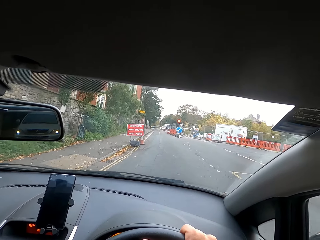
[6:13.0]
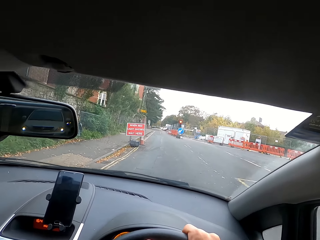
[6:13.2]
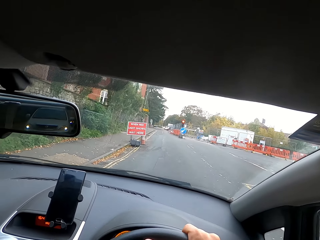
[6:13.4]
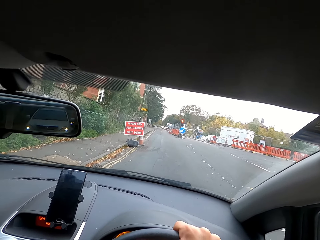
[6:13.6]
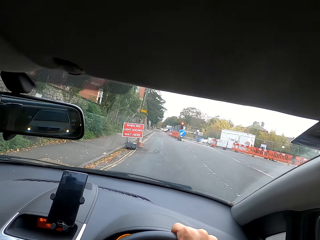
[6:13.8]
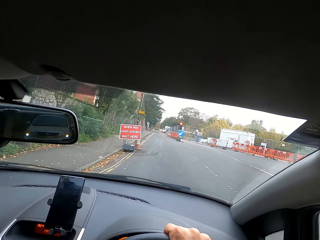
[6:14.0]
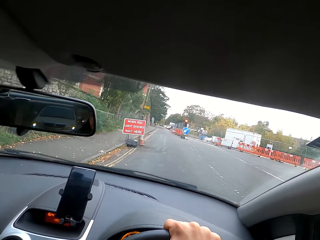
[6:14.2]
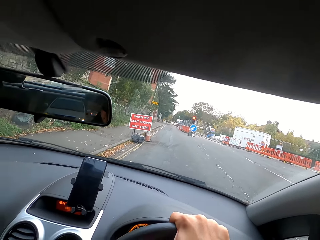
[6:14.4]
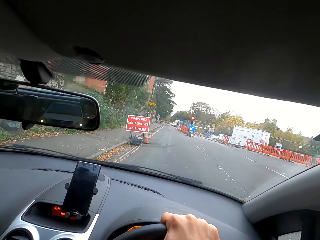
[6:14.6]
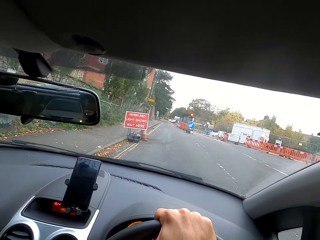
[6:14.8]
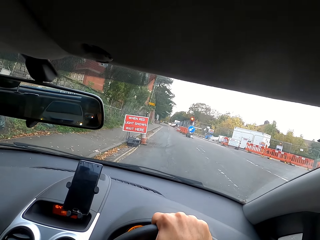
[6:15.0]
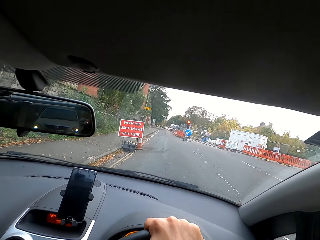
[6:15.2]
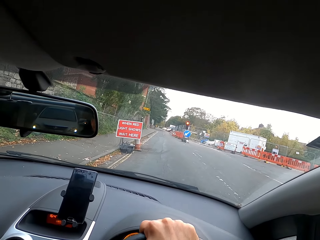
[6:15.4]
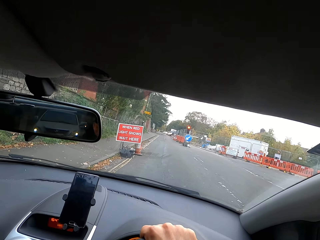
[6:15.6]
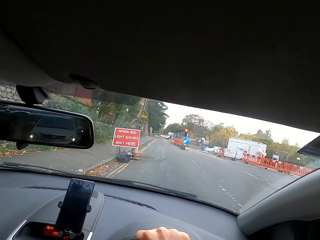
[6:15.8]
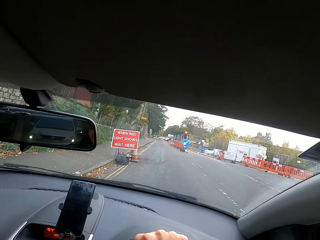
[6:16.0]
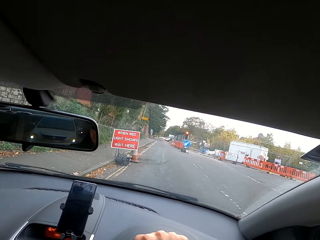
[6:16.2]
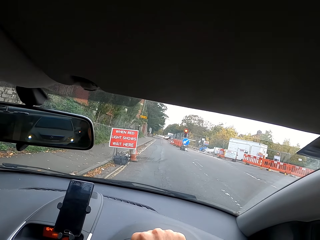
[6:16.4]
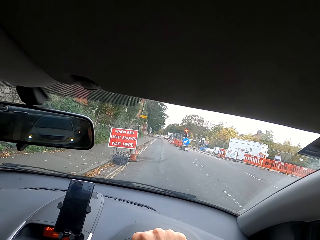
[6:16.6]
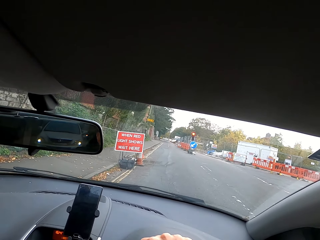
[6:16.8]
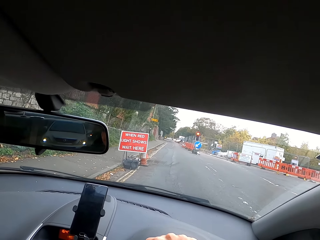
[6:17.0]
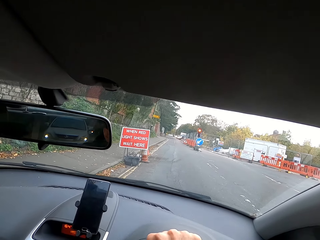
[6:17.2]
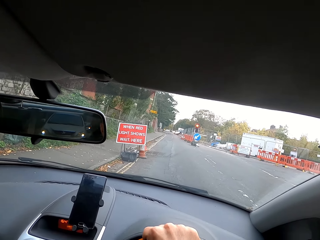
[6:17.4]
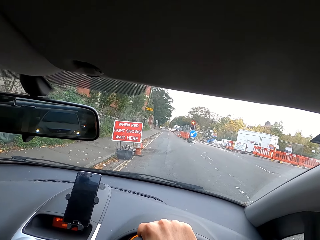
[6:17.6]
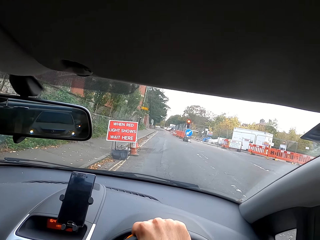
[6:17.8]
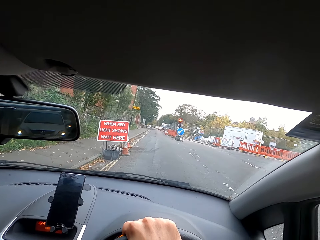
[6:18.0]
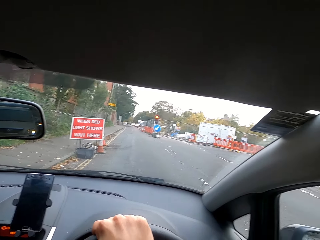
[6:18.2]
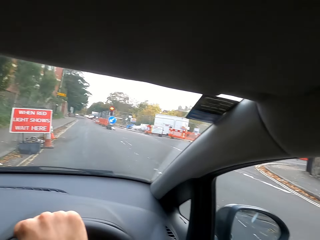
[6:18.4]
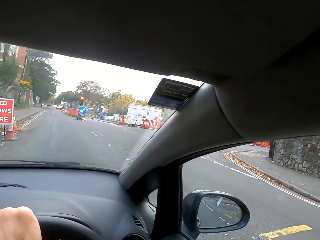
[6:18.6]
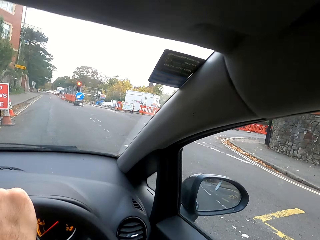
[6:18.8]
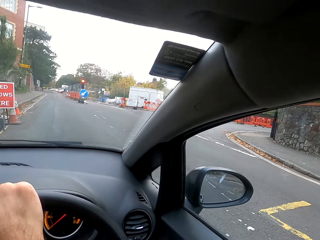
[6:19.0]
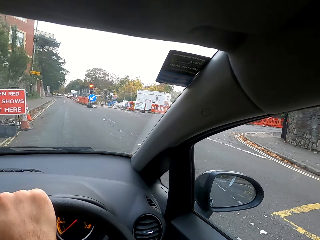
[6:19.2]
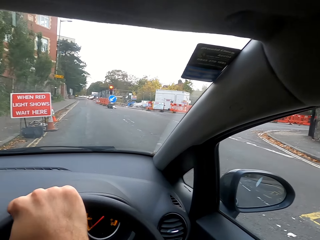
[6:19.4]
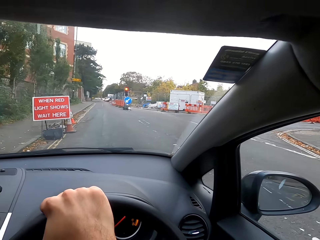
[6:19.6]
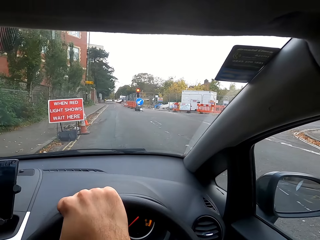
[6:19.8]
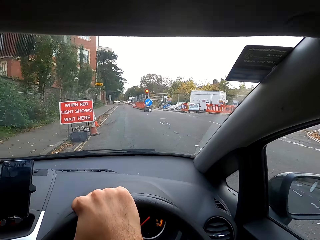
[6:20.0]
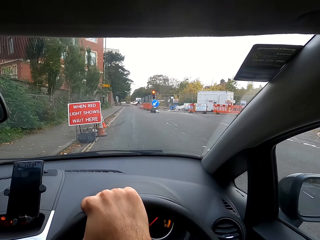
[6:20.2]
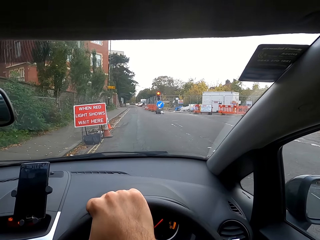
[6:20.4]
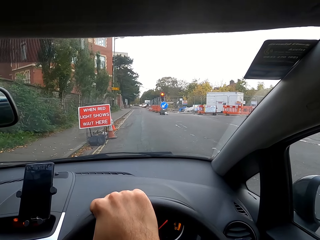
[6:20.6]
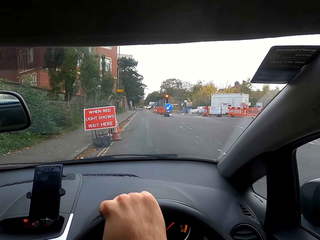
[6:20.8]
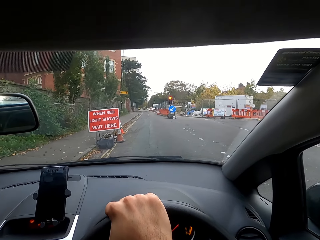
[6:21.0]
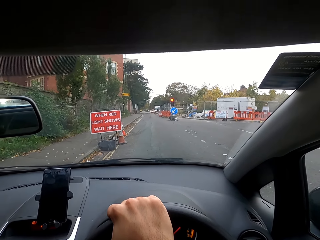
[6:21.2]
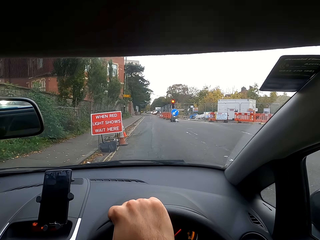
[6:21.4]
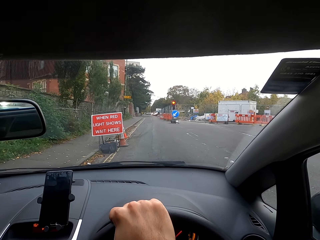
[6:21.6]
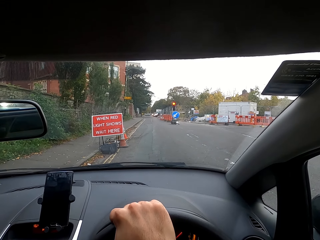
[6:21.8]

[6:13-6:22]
The camera wearer stops the car on the traffic light.

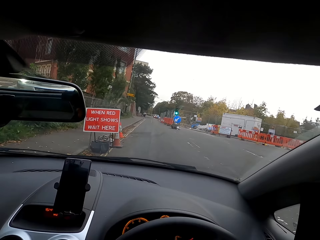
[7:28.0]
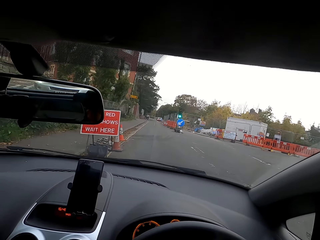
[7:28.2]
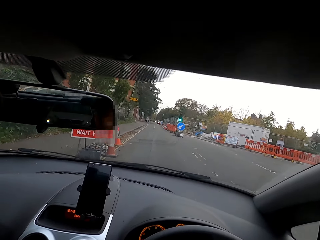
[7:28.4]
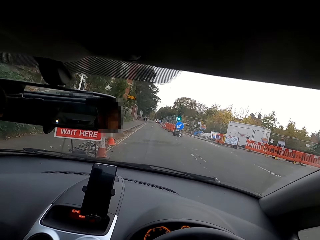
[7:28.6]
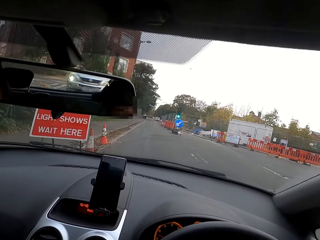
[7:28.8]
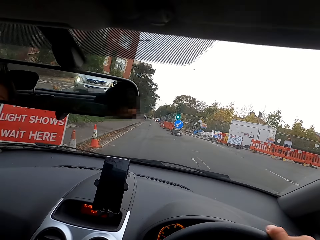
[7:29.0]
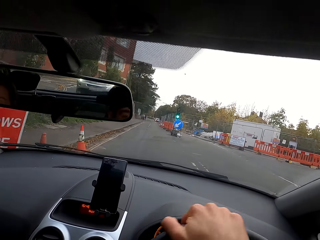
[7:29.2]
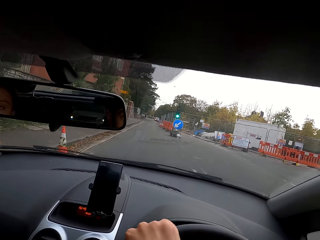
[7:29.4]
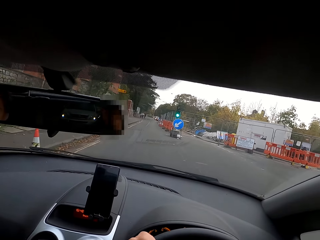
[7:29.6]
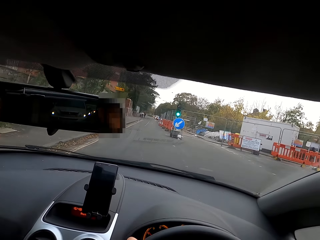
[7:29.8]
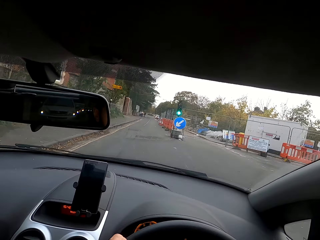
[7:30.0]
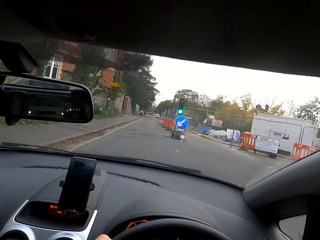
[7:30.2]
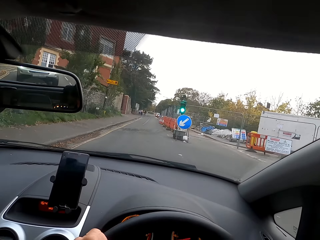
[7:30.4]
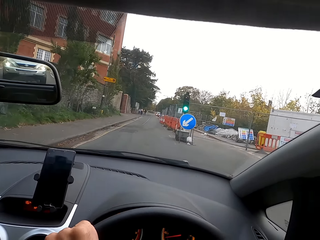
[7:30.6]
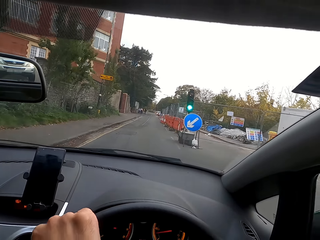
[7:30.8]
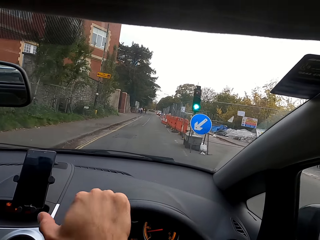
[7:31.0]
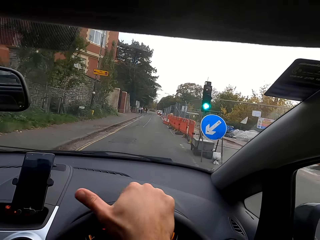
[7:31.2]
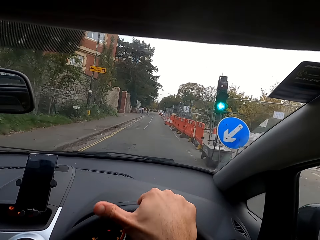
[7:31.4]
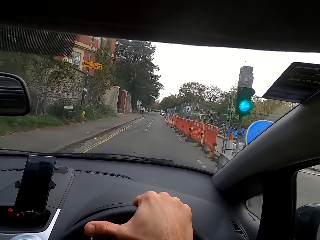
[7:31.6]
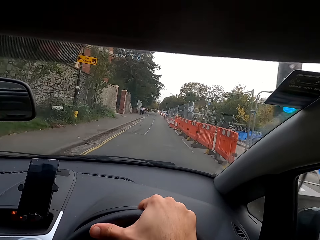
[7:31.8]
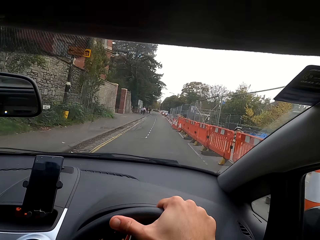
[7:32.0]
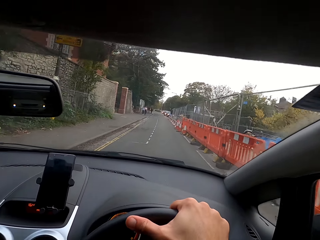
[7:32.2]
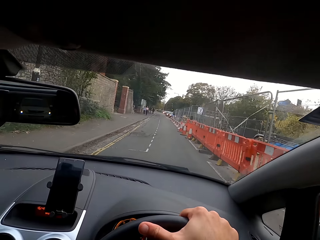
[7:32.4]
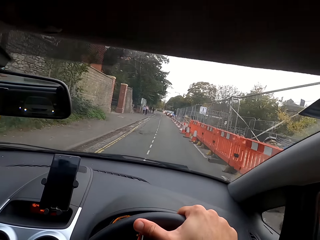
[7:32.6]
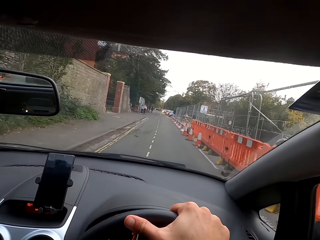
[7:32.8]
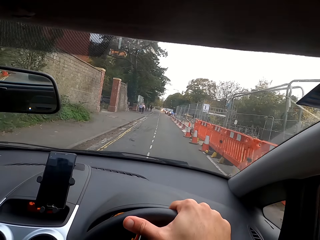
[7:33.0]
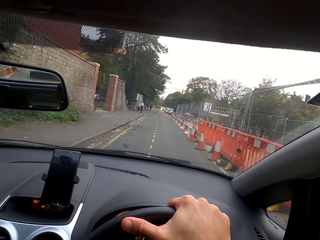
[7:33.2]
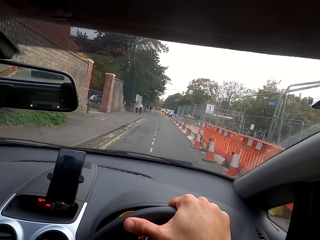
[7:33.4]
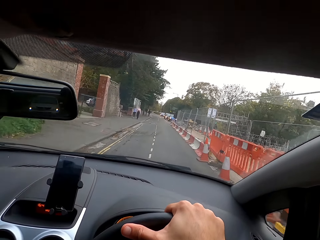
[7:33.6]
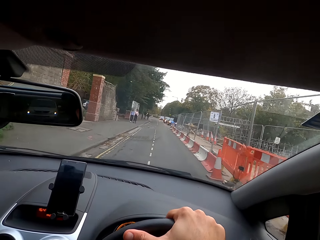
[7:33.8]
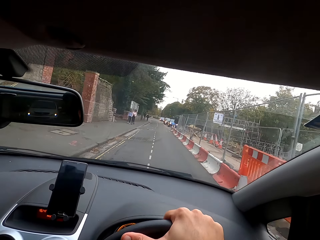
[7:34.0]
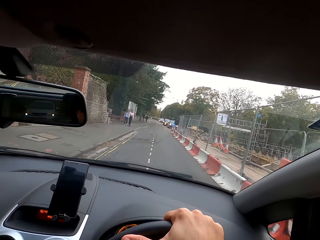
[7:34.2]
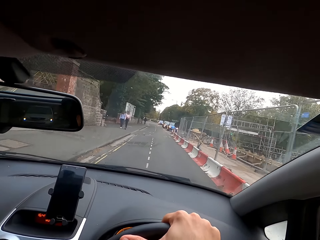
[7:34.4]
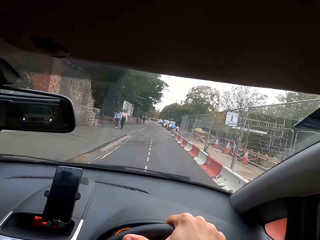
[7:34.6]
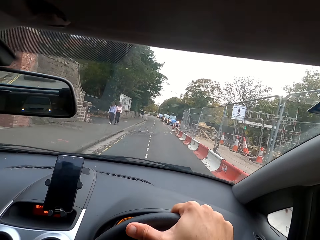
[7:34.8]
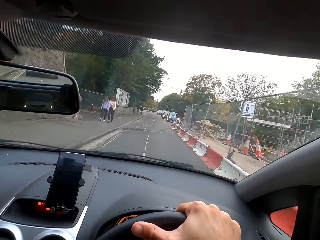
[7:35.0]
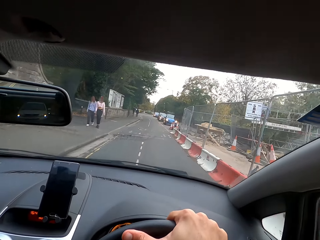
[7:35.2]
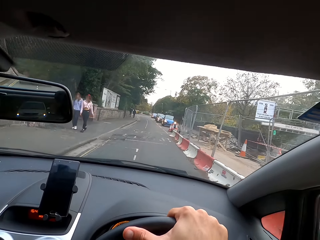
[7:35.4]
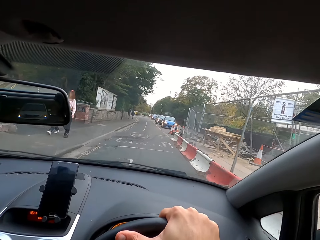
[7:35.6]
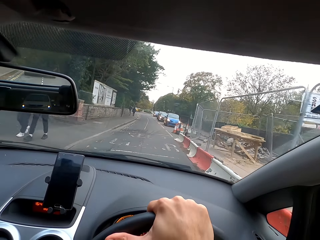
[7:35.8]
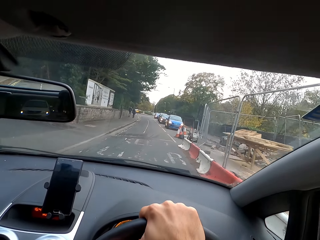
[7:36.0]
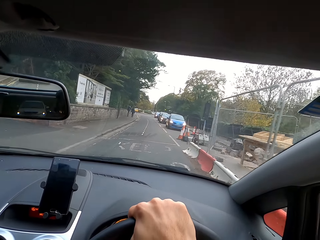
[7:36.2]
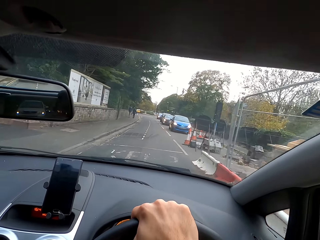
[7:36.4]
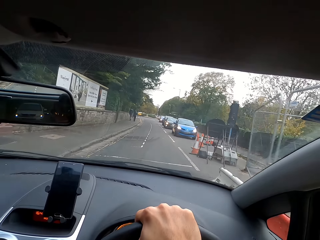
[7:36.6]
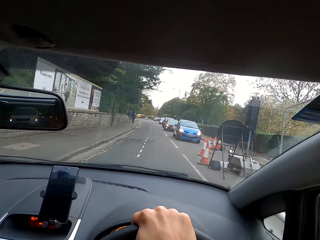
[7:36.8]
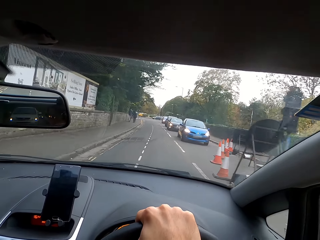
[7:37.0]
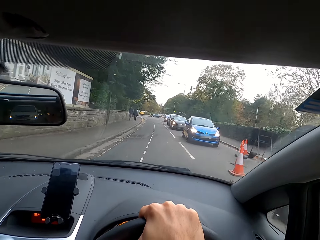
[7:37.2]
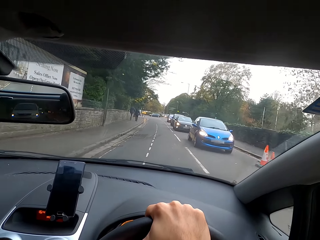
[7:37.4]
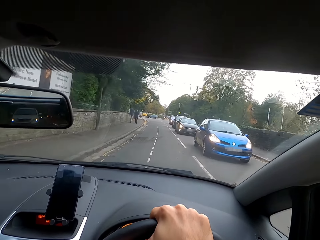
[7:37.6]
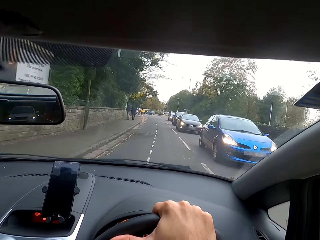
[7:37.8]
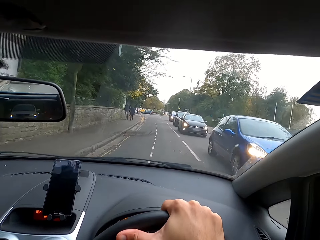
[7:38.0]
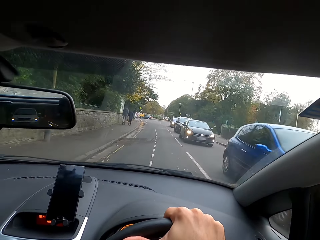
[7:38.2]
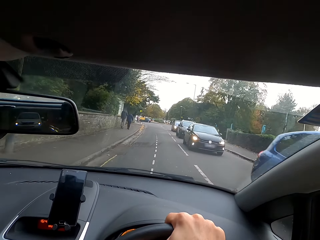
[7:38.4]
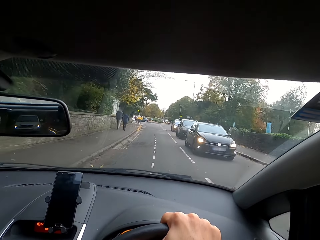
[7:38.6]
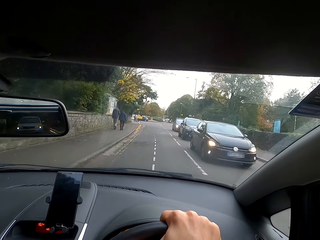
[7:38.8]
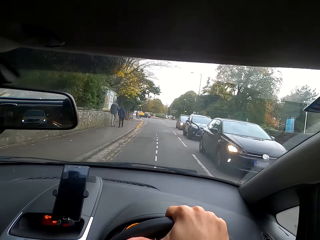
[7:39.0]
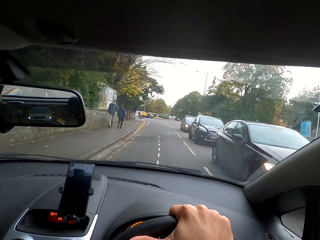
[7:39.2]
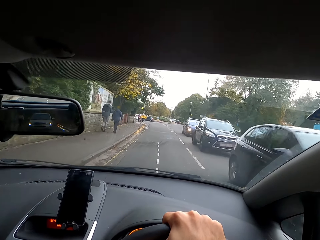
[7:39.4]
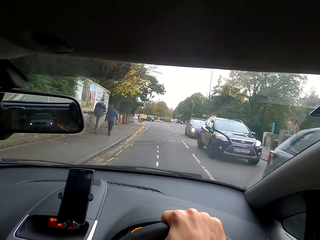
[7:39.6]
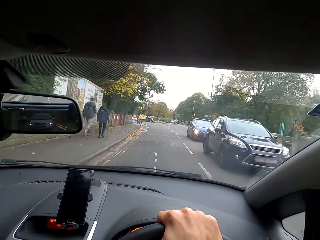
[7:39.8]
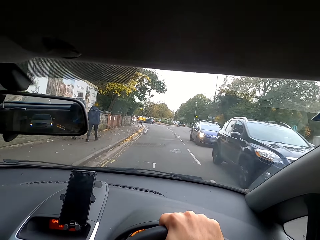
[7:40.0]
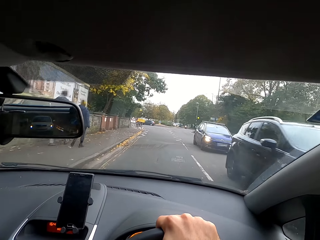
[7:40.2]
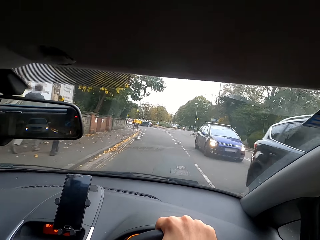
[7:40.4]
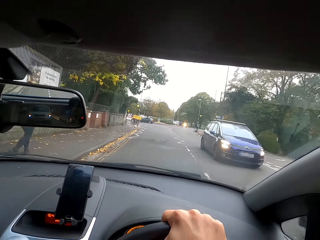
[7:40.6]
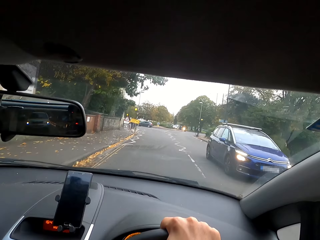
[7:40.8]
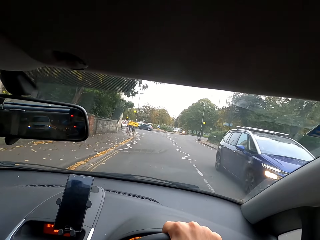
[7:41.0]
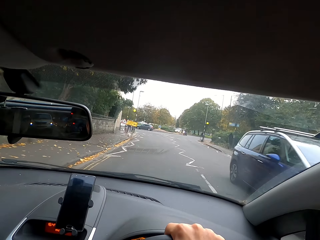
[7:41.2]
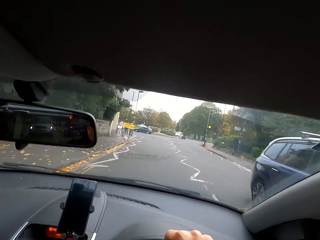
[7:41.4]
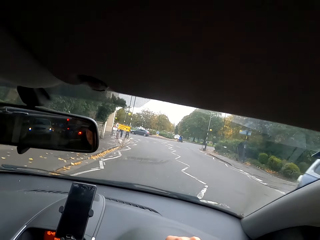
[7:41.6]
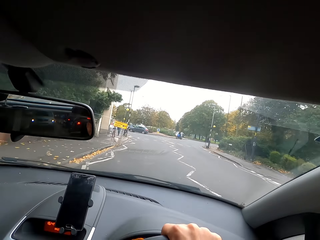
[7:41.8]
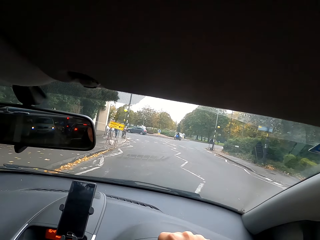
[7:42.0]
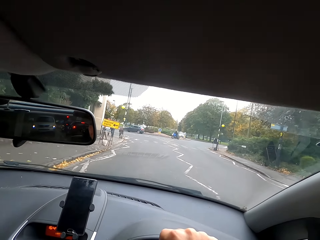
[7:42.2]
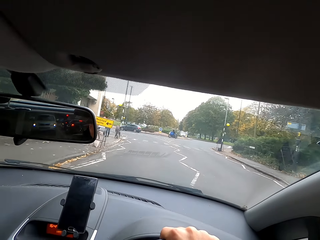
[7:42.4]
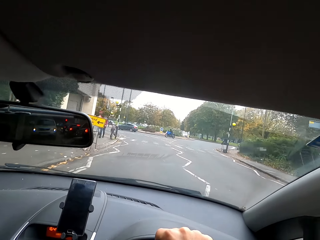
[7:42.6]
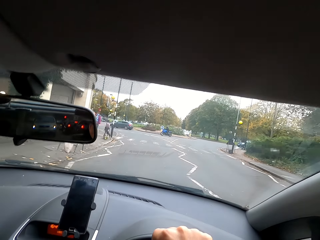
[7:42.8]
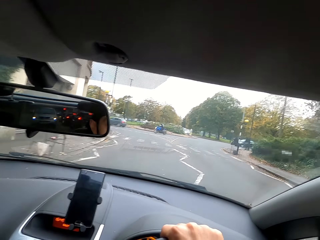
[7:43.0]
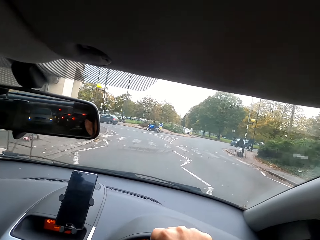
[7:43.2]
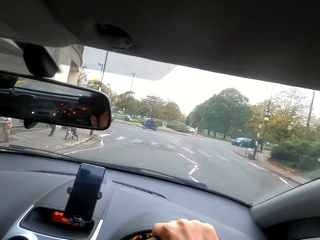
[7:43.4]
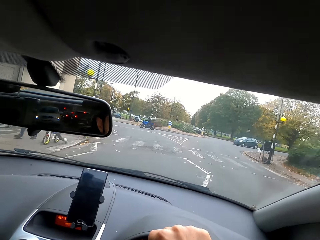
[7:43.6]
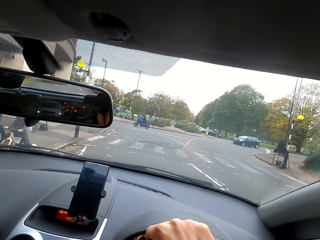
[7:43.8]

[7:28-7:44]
The camera wearer drives the car forward on the road with two hands on the steering wheel.
